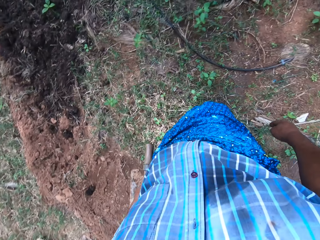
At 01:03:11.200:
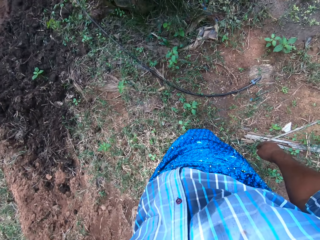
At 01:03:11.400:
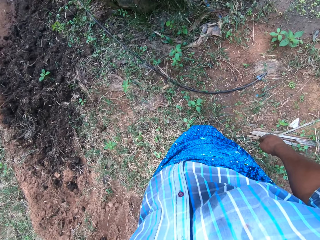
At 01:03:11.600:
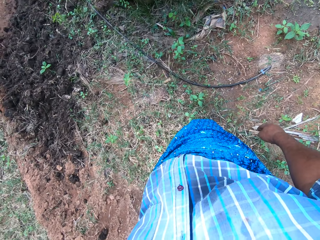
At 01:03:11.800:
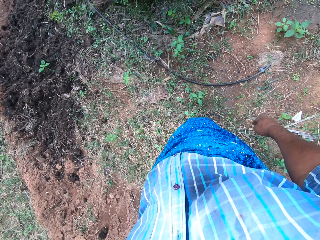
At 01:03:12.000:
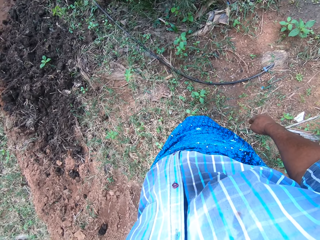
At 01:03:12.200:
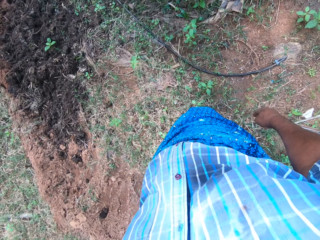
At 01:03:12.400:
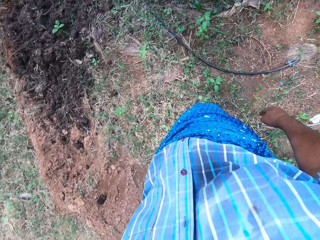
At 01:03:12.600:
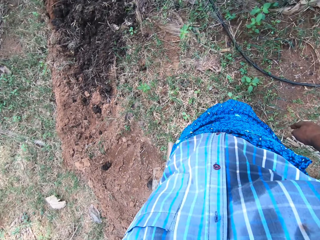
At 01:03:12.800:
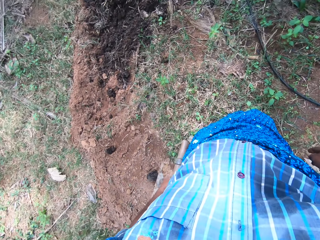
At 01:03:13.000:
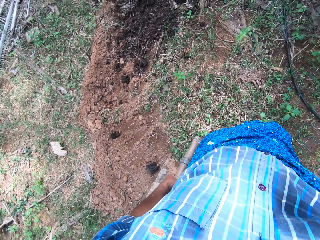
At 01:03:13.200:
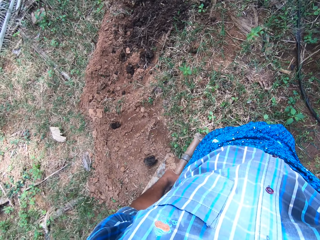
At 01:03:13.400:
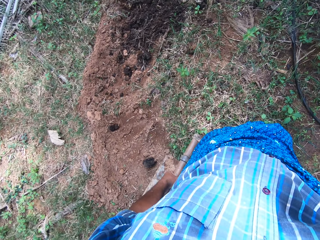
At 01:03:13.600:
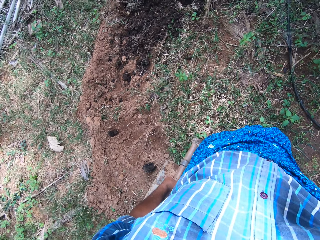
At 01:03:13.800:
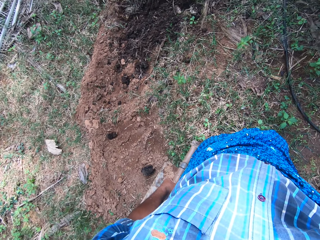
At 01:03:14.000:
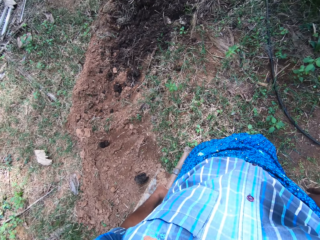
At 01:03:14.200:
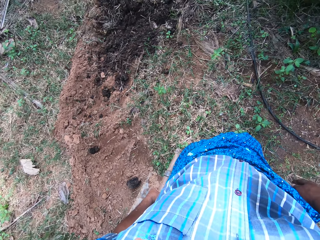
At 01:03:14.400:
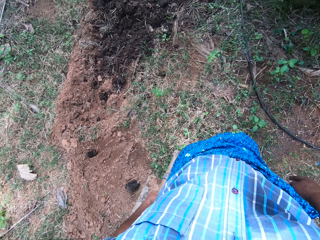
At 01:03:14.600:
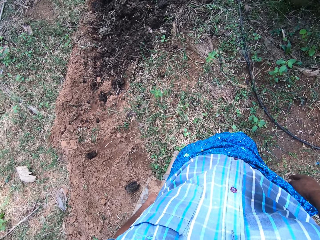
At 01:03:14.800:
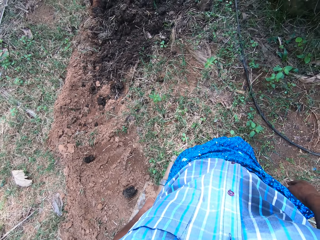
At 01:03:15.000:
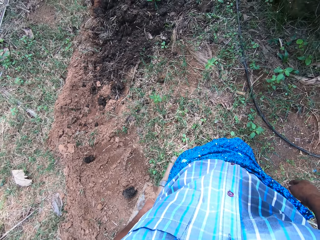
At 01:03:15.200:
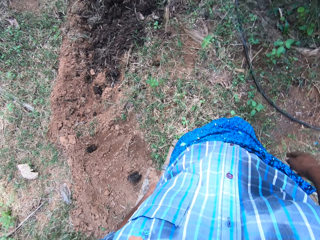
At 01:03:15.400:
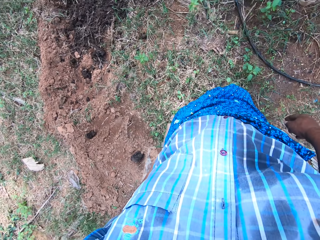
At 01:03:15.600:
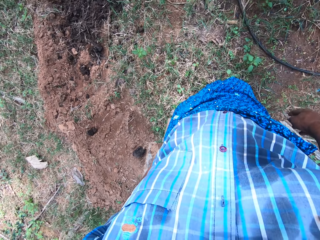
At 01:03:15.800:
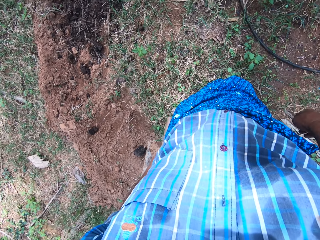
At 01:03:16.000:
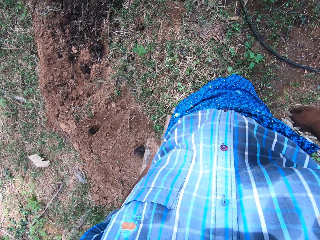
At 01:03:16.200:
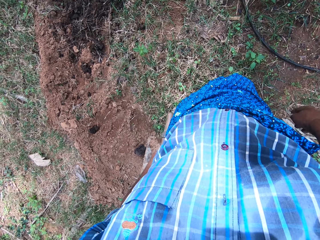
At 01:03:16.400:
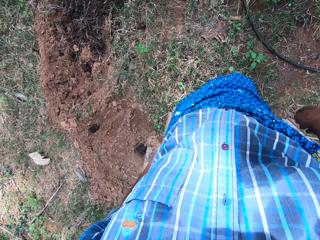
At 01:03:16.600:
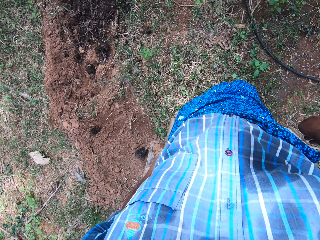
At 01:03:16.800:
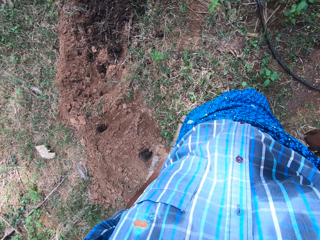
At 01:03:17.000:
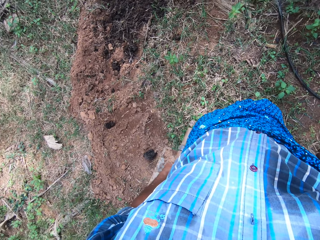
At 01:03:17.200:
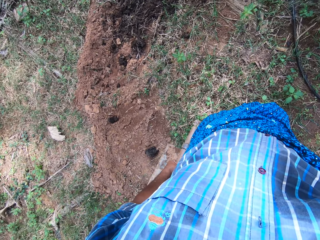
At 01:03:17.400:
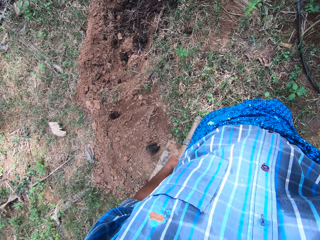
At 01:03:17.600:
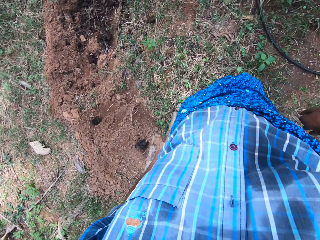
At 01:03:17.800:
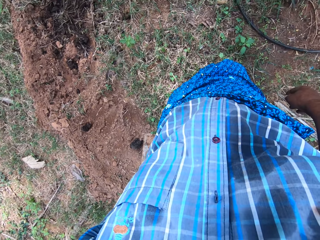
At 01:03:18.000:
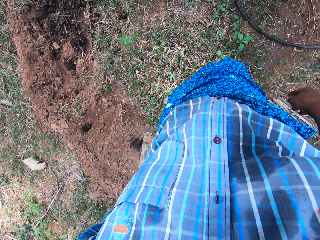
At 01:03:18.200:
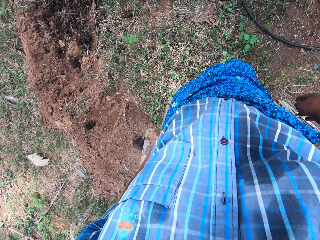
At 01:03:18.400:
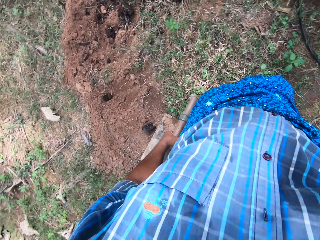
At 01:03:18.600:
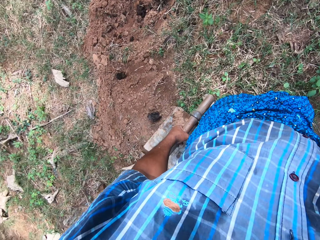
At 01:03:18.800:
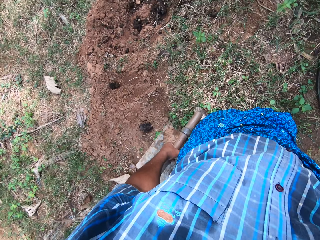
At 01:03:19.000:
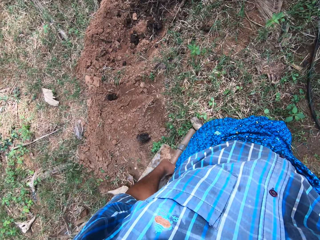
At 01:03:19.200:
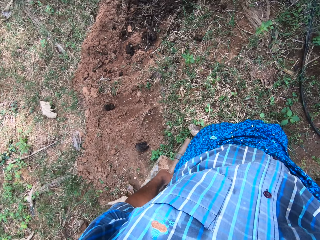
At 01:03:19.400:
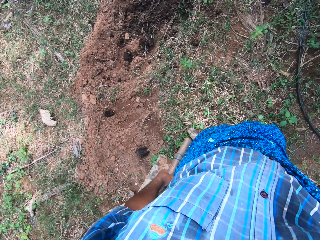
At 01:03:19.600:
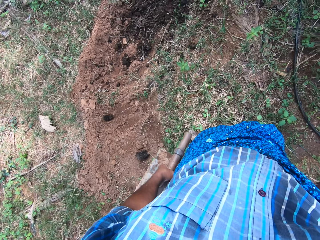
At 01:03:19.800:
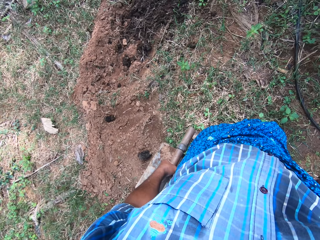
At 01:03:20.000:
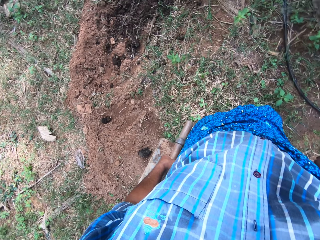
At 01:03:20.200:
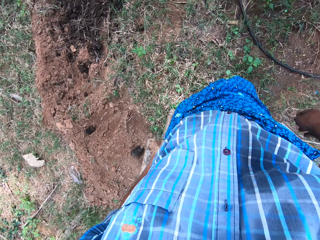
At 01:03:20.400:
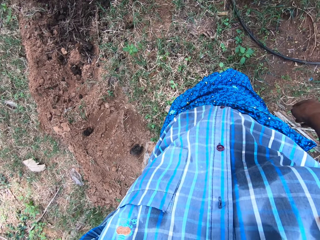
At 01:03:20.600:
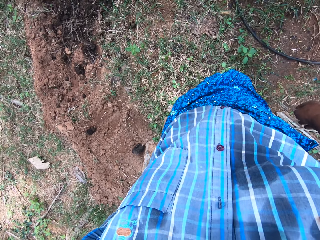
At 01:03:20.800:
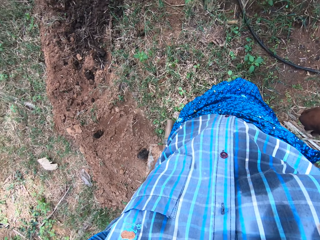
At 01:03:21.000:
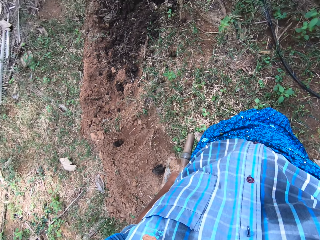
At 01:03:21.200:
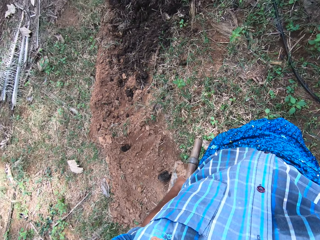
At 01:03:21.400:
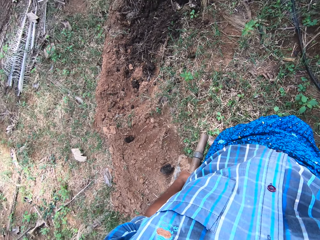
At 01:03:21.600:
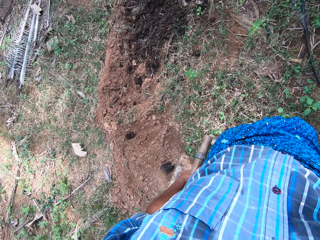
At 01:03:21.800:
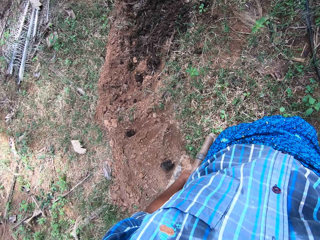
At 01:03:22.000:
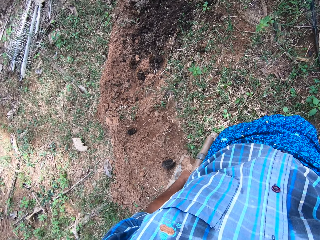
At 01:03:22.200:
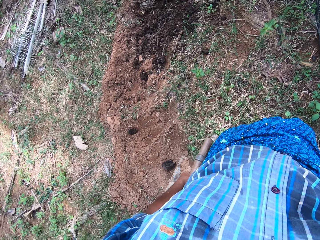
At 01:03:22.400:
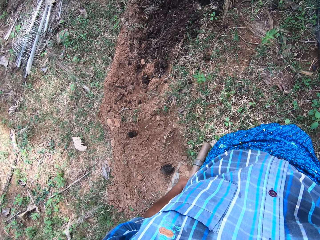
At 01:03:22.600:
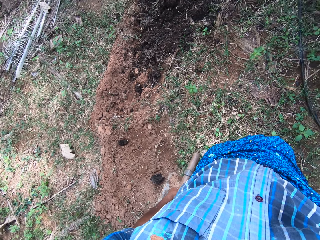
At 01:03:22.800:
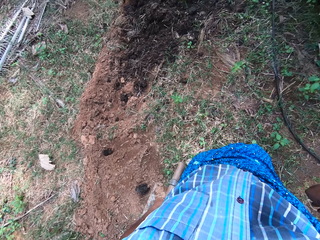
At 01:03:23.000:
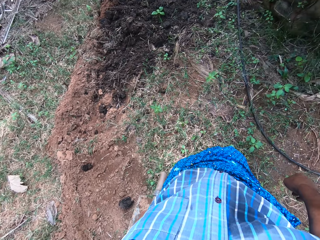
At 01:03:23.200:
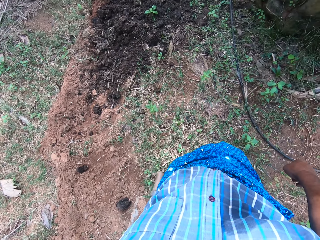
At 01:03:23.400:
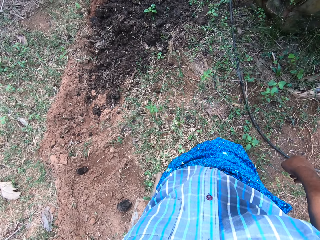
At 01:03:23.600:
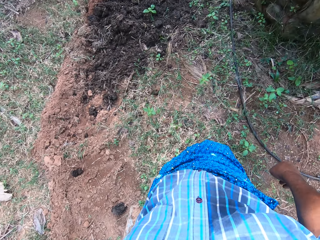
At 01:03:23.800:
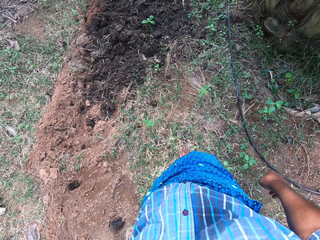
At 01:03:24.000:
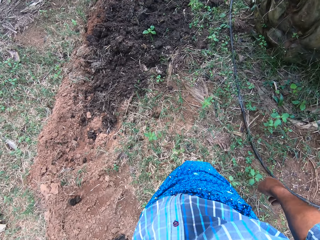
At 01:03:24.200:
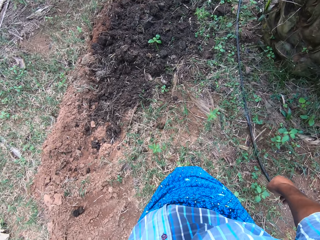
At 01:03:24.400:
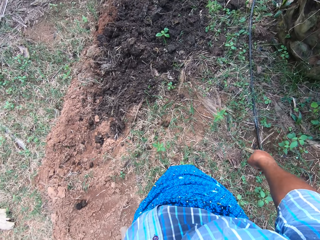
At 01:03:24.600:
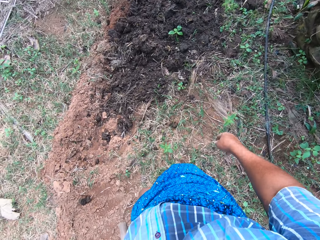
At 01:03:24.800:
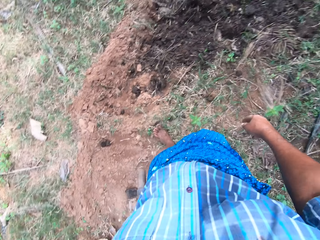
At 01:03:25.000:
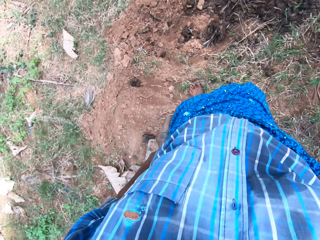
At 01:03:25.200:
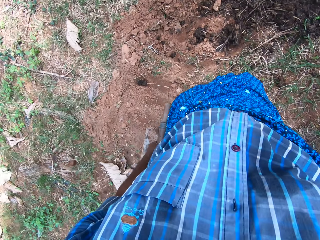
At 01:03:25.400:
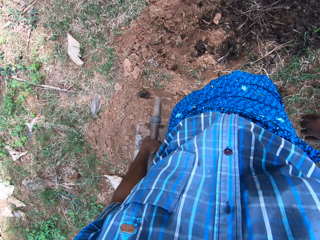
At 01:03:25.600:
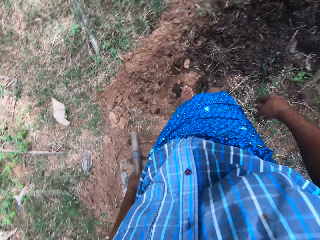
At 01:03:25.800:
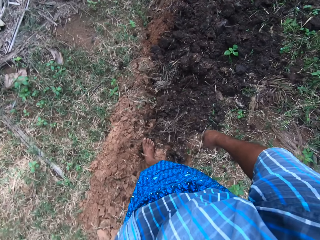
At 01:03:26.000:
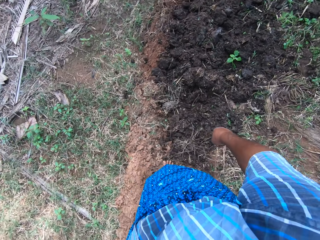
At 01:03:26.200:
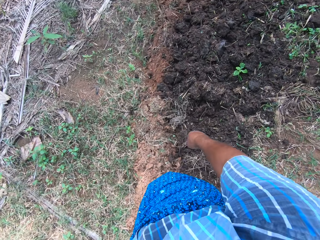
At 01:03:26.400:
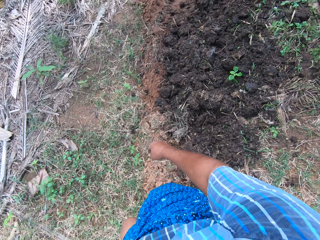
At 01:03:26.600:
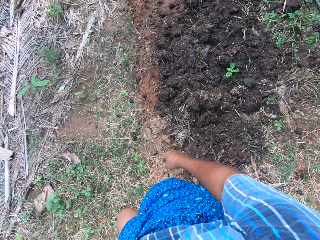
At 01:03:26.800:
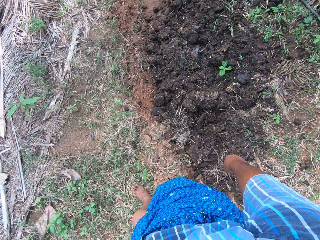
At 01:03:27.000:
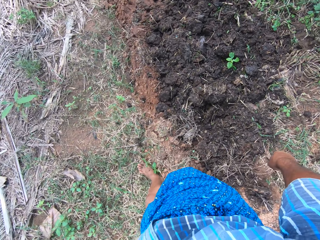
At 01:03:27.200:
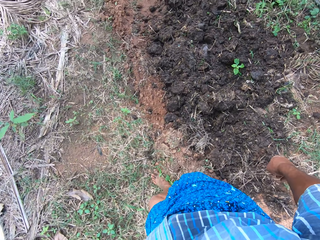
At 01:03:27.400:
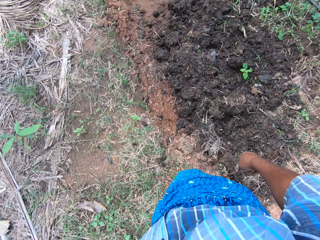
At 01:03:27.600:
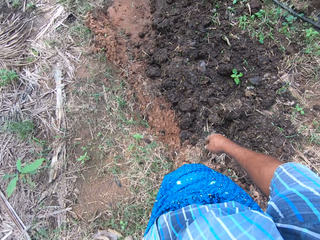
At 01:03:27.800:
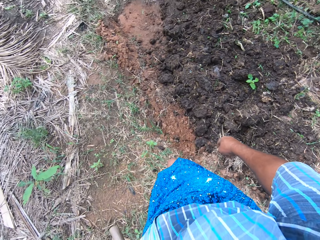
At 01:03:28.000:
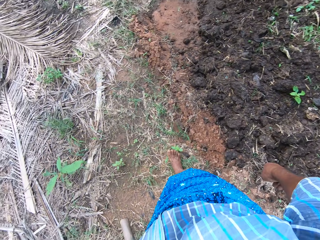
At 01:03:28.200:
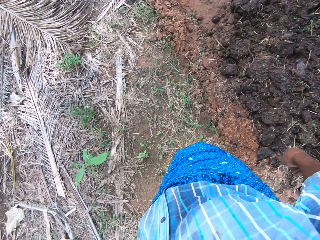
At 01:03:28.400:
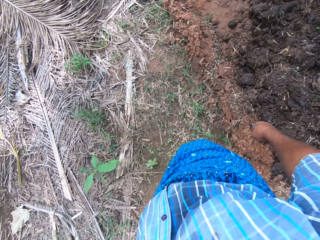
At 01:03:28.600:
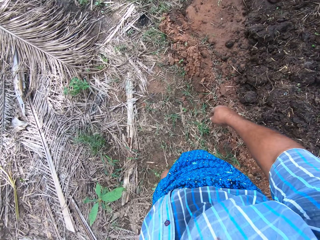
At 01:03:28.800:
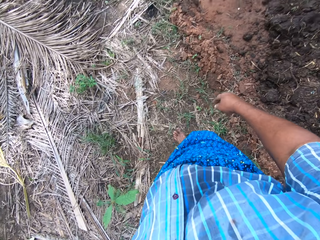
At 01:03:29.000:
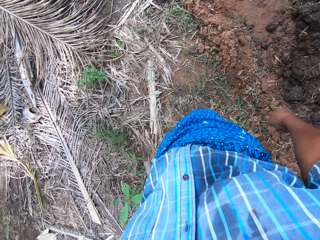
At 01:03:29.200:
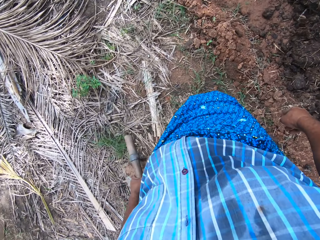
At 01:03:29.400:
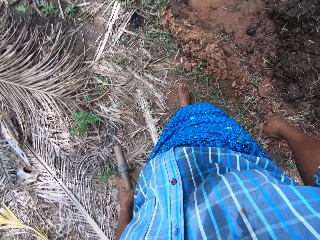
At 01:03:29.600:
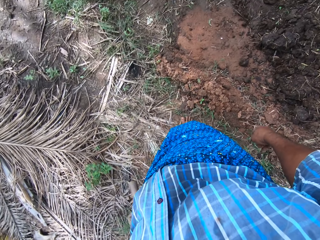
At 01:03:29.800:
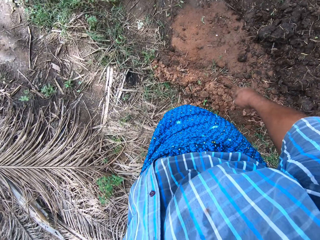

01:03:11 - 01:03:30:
The camera wearer looks at the water pipe. They walk around the compound.

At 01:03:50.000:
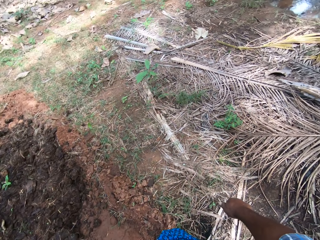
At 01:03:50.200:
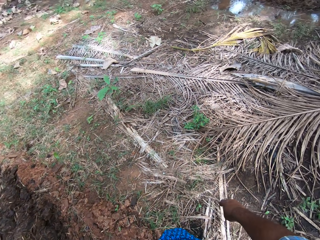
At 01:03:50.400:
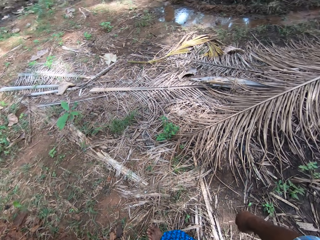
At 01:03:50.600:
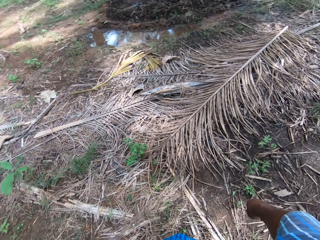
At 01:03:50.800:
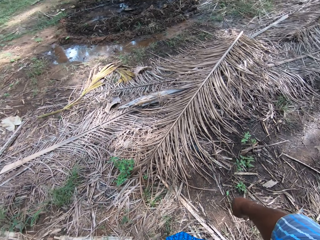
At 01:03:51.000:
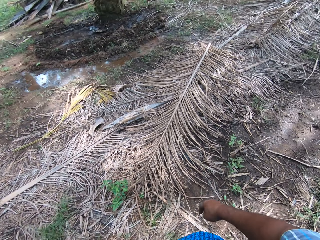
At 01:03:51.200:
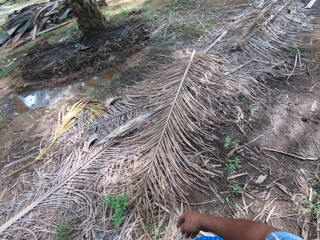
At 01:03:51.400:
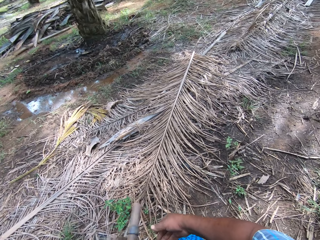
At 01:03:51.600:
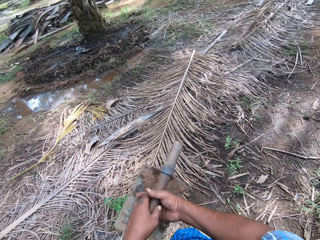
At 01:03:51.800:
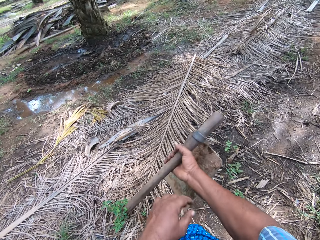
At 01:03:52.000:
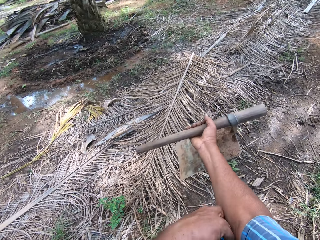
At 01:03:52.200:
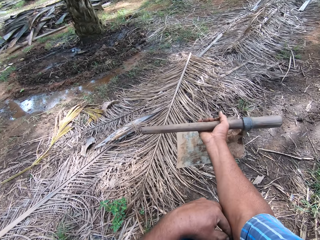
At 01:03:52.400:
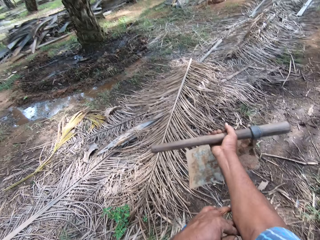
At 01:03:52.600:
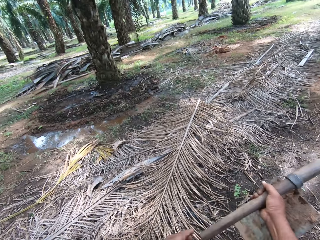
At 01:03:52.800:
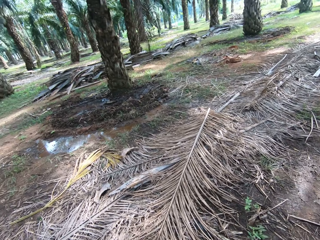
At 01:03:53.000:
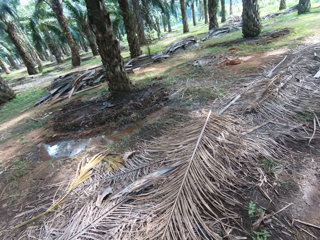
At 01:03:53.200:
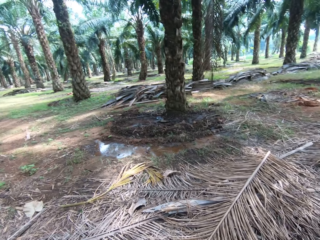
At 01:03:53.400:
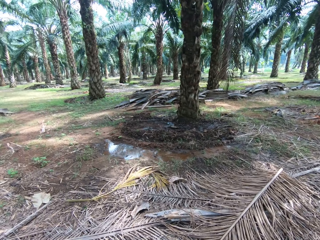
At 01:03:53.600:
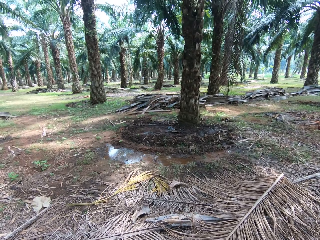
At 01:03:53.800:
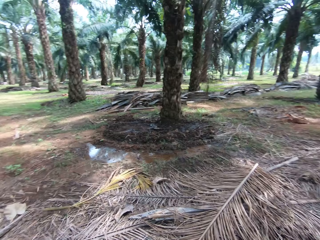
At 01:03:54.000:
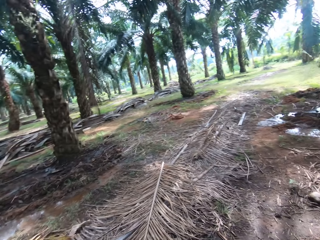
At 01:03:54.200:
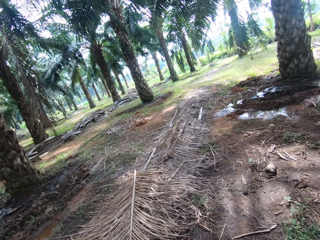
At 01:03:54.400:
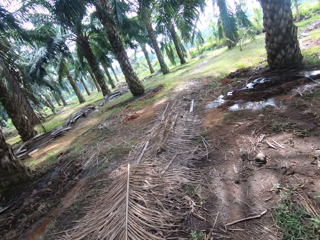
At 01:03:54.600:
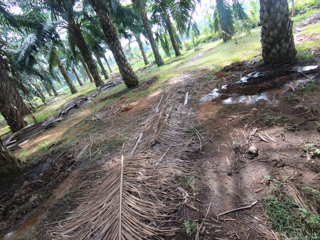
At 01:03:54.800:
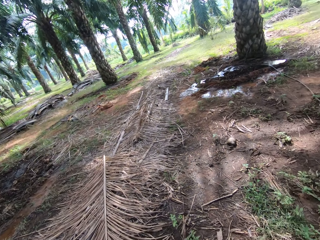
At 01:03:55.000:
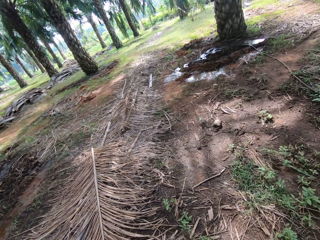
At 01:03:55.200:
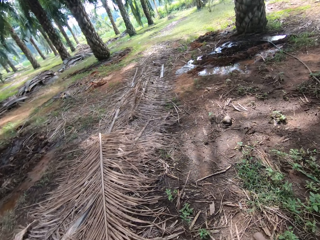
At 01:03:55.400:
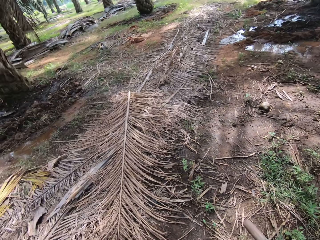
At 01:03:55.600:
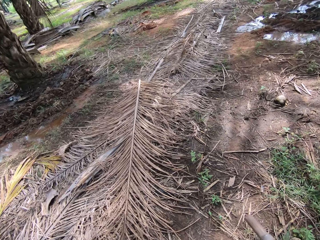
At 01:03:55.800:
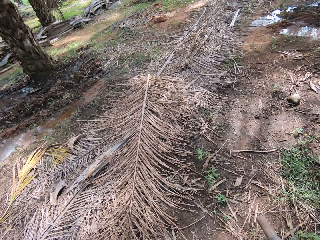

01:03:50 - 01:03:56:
The camera wearer transfers the hoe to his right hand.
